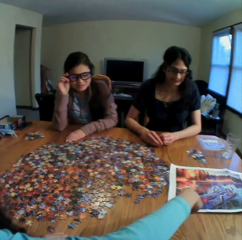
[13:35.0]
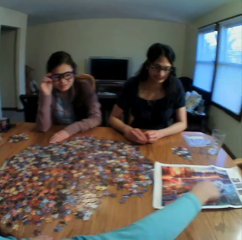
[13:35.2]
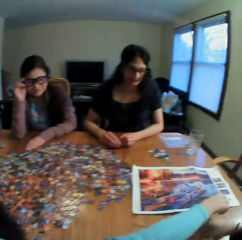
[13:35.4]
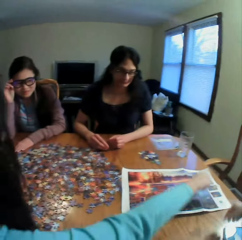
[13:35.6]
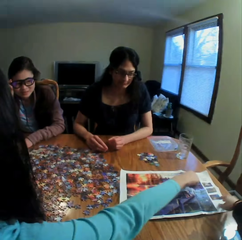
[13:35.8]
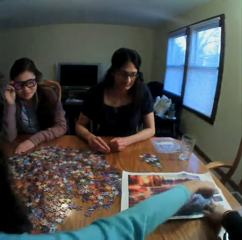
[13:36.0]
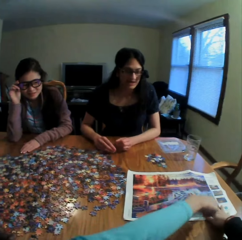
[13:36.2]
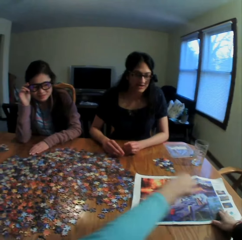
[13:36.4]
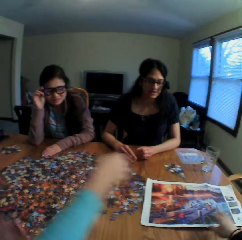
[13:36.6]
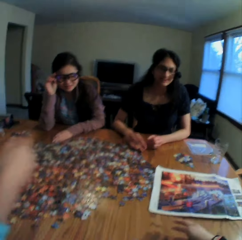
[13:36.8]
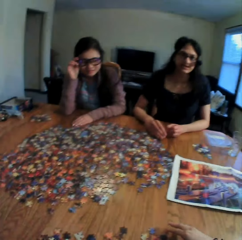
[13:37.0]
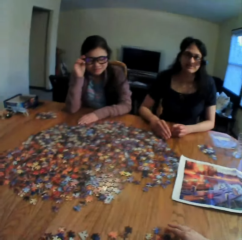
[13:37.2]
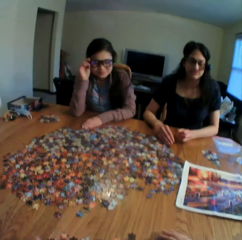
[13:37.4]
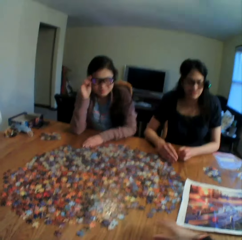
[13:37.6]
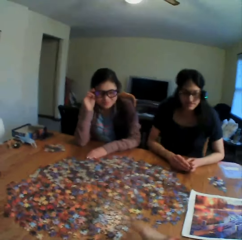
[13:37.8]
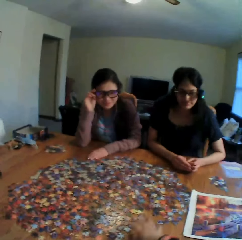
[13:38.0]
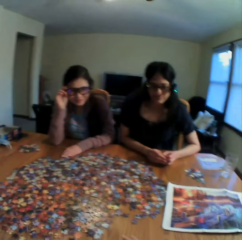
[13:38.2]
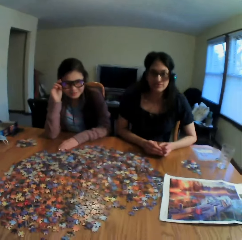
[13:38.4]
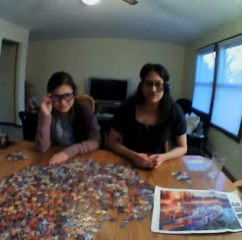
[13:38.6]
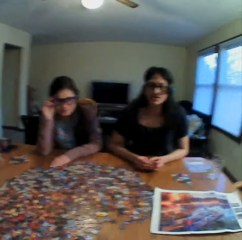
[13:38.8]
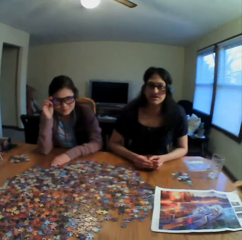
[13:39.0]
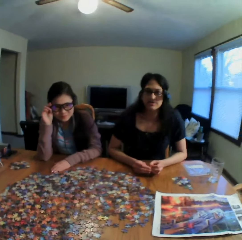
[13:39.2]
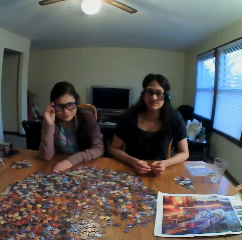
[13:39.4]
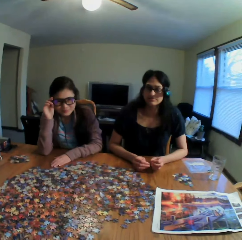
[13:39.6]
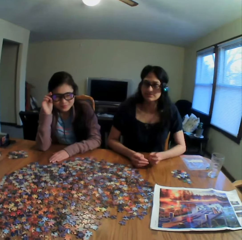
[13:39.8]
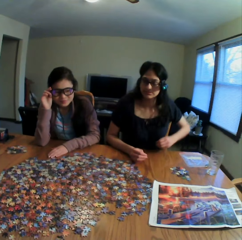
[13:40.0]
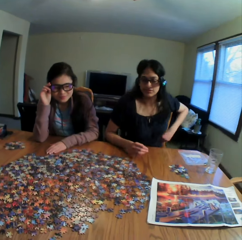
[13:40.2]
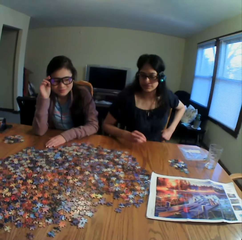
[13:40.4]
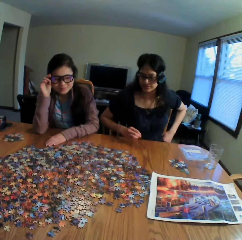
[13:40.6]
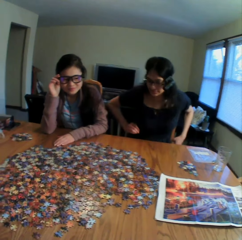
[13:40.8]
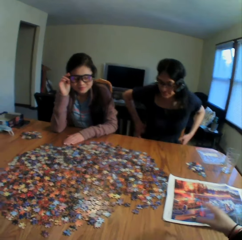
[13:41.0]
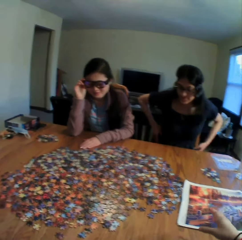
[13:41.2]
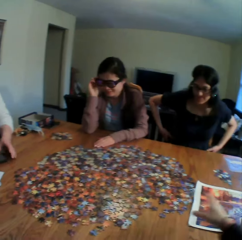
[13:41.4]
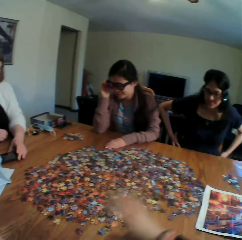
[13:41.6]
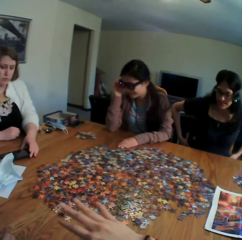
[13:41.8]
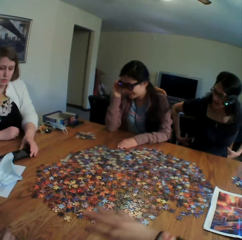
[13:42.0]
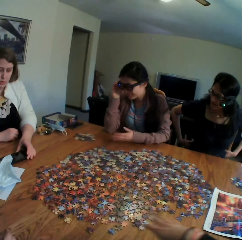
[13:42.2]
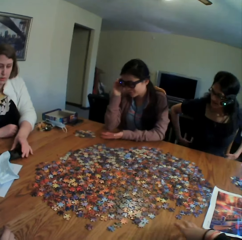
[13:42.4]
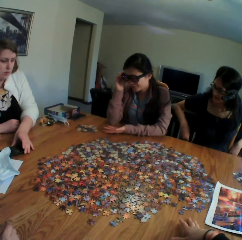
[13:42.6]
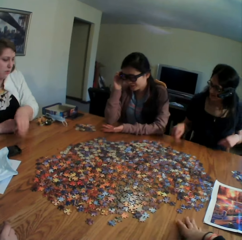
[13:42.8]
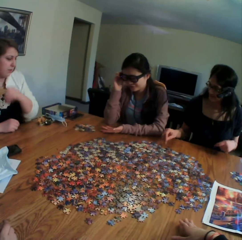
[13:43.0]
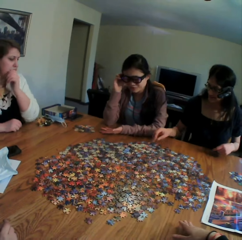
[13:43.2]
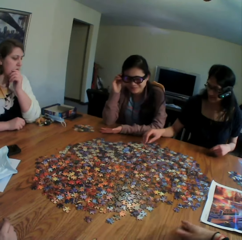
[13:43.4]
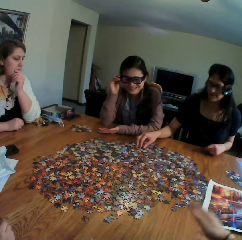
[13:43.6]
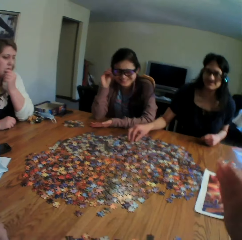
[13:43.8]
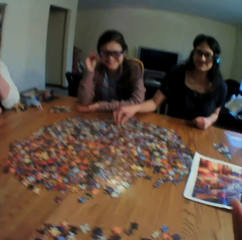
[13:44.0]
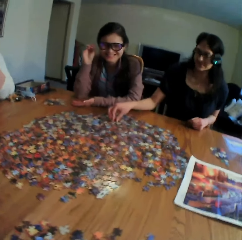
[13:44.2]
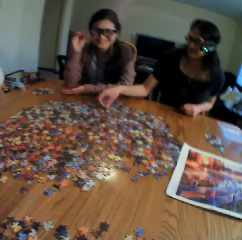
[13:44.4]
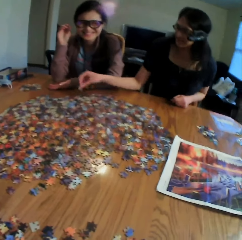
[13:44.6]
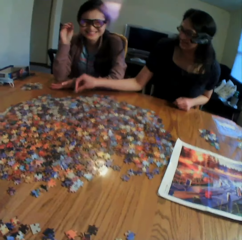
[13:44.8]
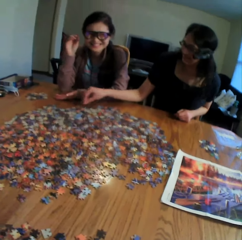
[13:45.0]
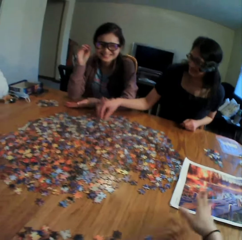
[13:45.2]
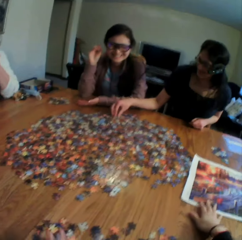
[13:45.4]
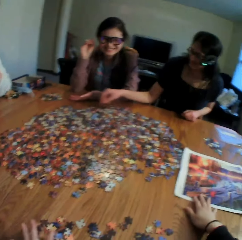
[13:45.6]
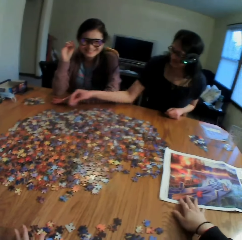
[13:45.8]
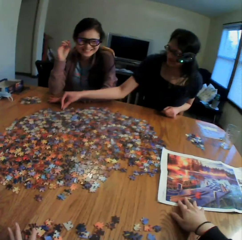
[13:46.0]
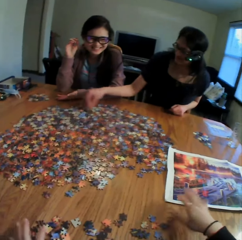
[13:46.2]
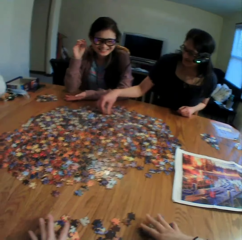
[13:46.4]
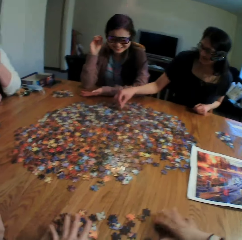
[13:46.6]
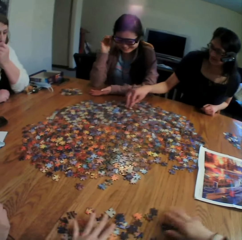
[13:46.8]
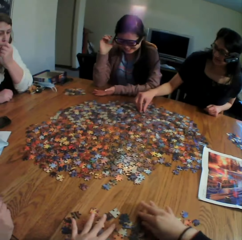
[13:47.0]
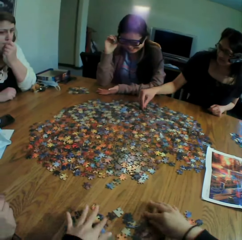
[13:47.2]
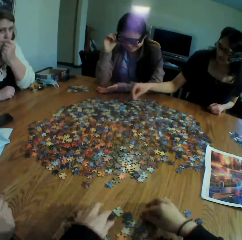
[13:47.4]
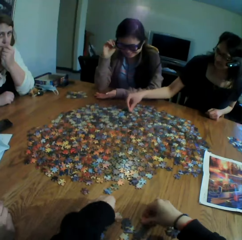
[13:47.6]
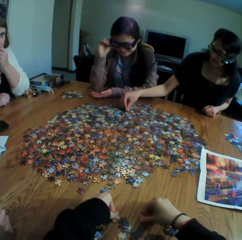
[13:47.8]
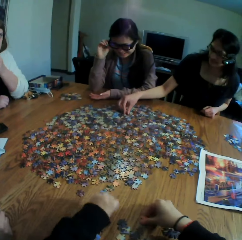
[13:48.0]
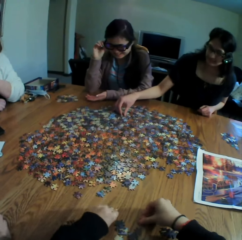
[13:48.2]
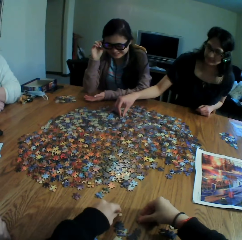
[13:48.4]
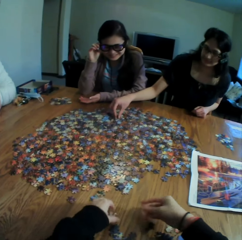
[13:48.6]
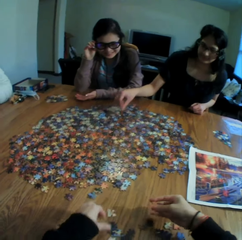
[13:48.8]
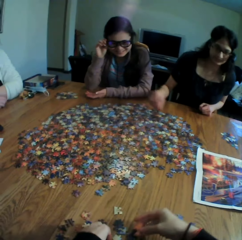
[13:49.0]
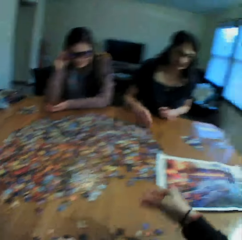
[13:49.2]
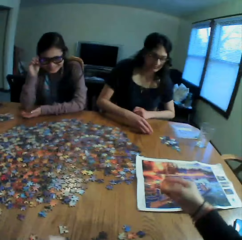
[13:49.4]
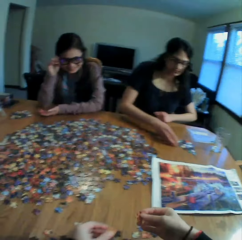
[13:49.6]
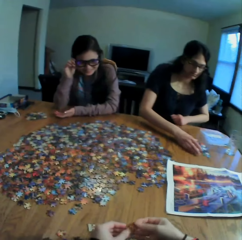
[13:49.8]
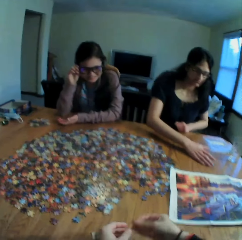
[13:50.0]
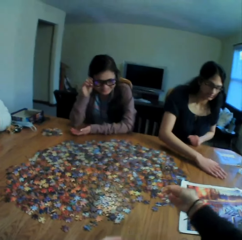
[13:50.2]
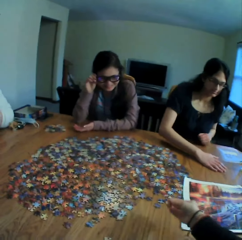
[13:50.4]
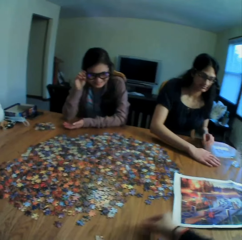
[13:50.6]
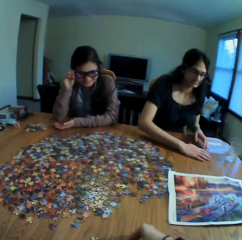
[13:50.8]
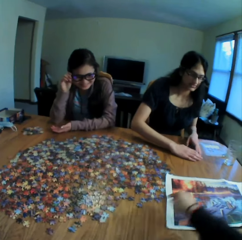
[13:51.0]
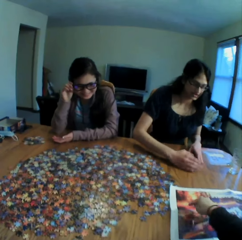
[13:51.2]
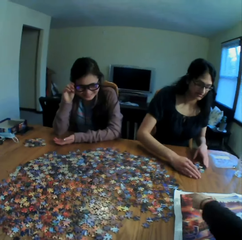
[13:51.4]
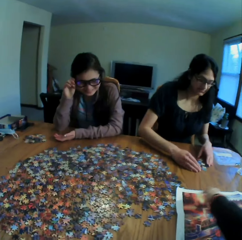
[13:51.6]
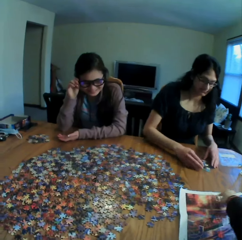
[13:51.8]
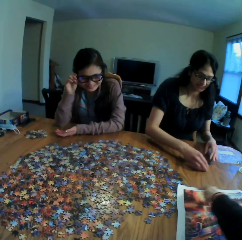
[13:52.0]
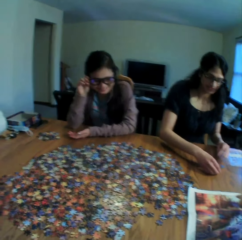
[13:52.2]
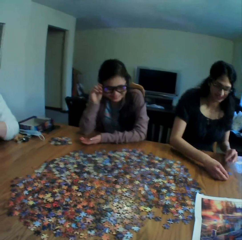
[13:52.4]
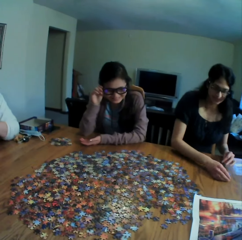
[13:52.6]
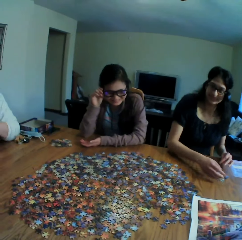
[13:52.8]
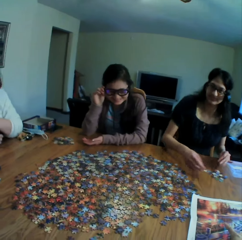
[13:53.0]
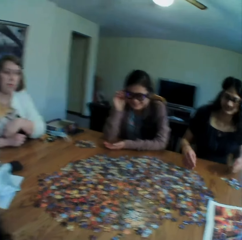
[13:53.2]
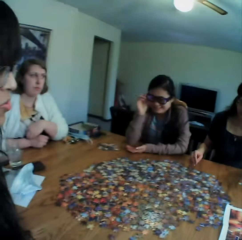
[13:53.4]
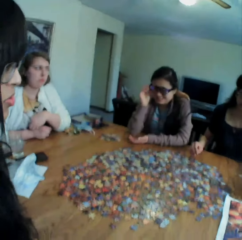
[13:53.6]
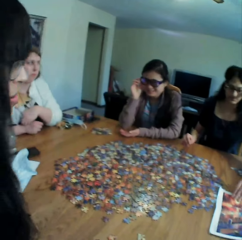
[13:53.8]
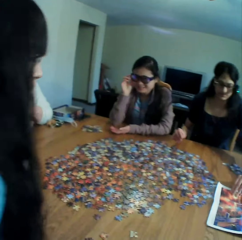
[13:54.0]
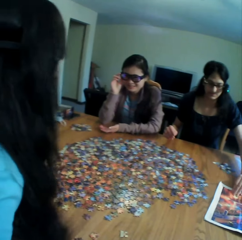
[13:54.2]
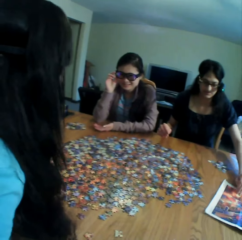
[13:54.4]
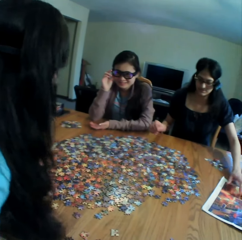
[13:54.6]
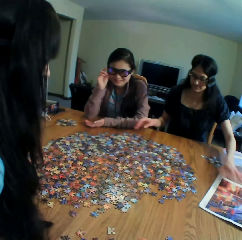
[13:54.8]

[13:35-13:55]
The camera wearer points at the picture. They touch the puzzles on the table. They converse with the colleagues. They look at the colleagues. They move the right hand on the table. A woman converses with the colleagues. The camera wearer laughs at the woman. They put the hand on the table. They touch the paper and talk. They move the picture on the table. They move the paper puzzles on the table. They touch the jigsaw clipart and talk. They move the left hand on the table. They point at the picture. Another woman talks to the camera wearer.

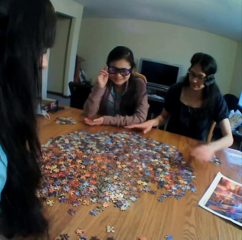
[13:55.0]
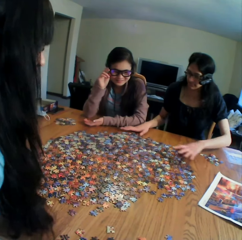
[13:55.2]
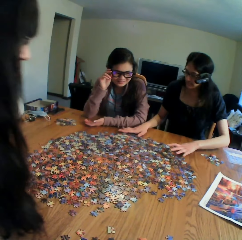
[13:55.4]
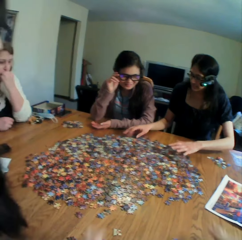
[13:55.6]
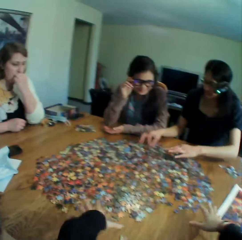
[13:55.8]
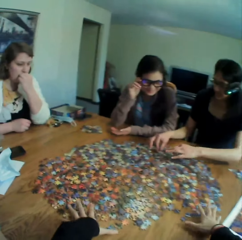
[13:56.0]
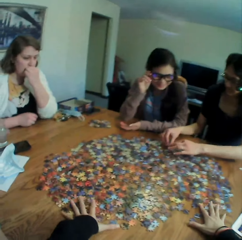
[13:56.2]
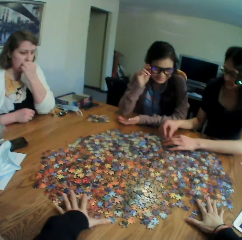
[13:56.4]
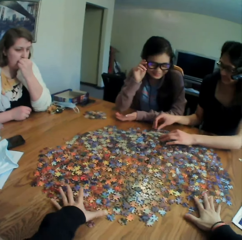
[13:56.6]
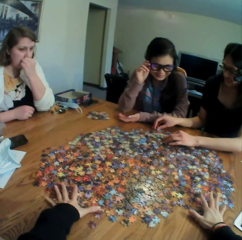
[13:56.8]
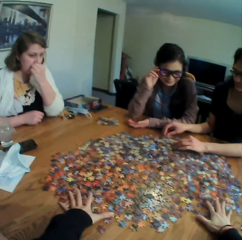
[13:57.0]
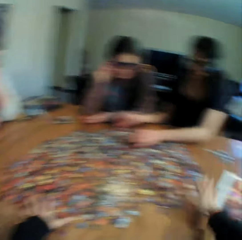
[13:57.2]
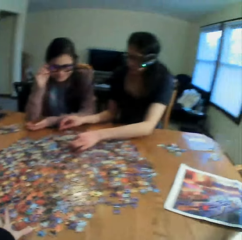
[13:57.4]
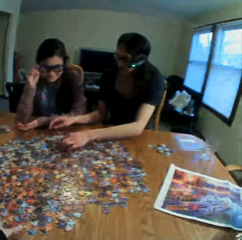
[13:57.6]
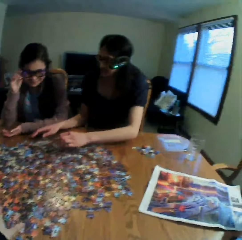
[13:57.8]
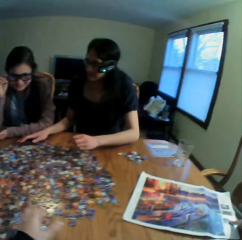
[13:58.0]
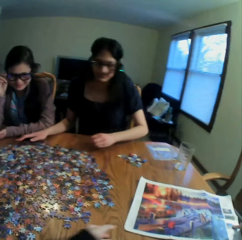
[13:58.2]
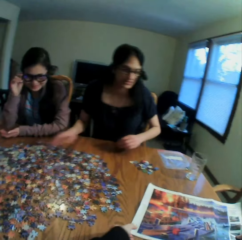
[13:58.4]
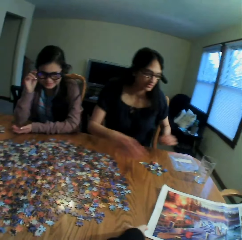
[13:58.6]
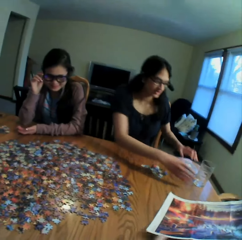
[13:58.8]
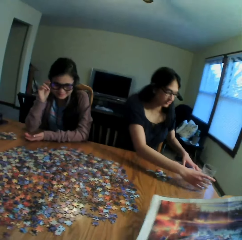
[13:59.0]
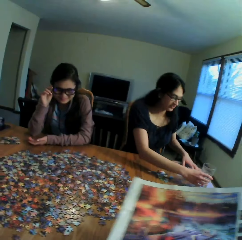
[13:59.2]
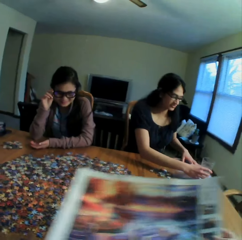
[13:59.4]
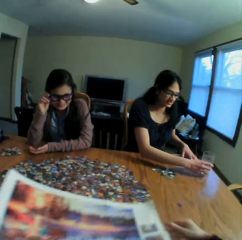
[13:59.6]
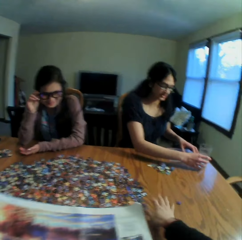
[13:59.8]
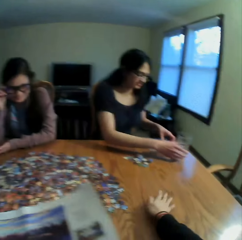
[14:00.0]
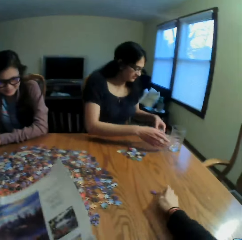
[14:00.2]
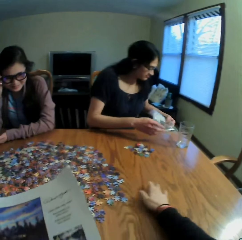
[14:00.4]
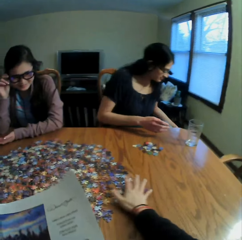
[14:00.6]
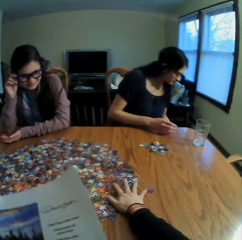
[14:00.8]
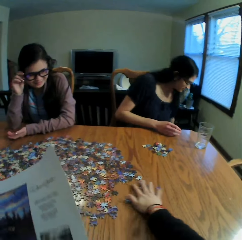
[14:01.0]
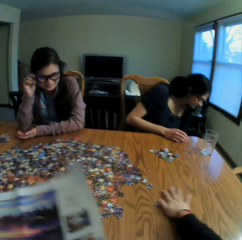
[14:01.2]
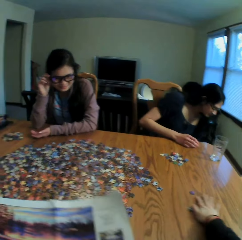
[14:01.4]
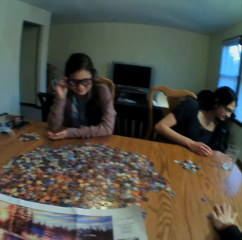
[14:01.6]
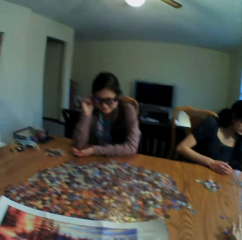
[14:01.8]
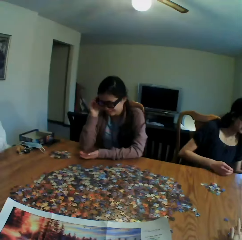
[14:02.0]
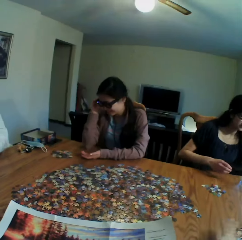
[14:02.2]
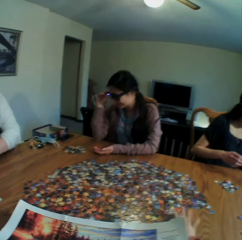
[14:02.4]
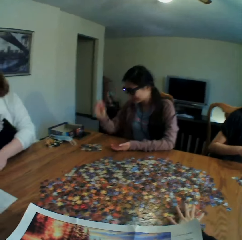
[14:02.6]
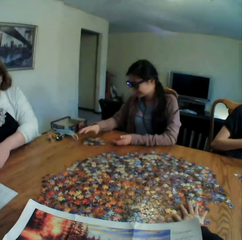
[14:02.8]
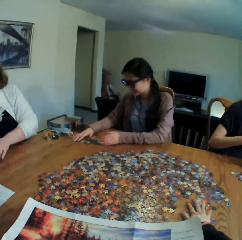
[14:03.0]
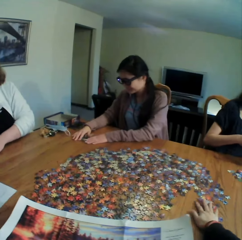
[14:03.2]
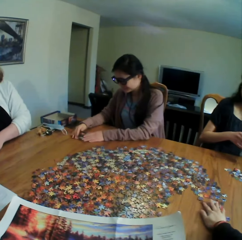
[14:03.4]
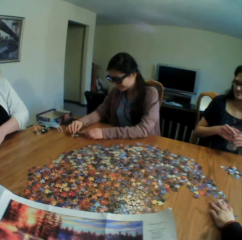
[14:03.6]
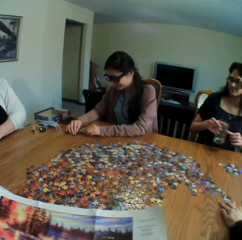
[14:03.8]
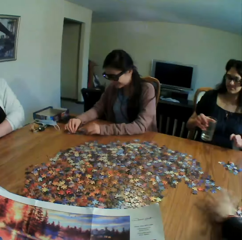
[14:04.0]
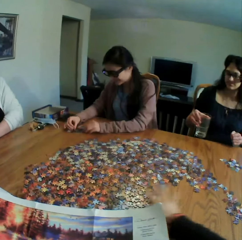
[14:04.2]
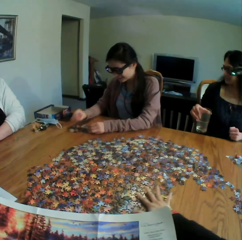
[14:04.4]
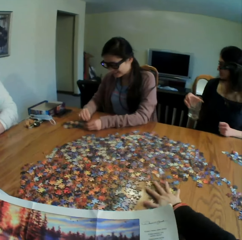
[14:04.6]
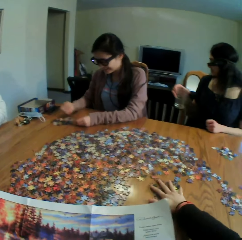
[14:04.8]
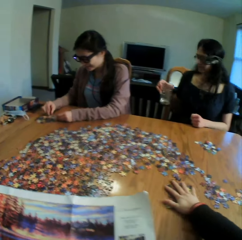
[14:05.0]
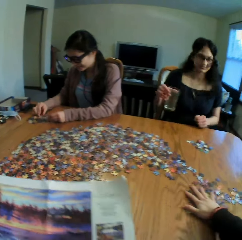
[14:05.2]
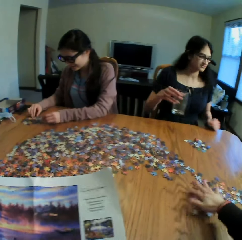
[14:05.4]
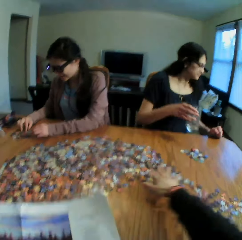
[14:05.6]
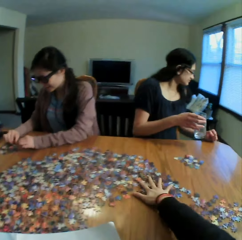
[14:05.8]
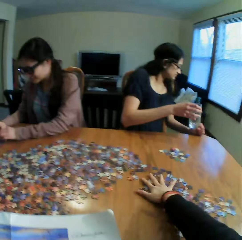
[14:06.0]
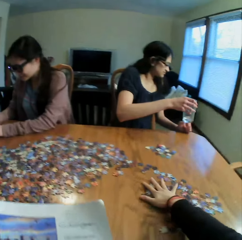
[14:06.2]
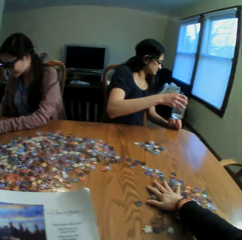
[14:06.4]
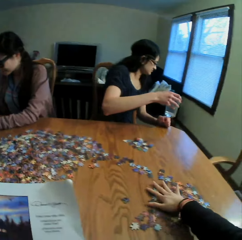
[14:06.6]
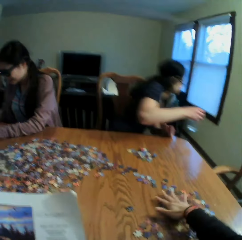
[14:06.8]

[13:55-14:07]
The camera wearer looks at a woman. They put the hands on the table. They touch the jigsaw clipart and talk. They take the picture. They remove the paper from the table. They hand the woman the picture. They move the right hand on the table. They touch the jigsaw clipart. They converse with the colleagues. They move the puzzles on the table.
